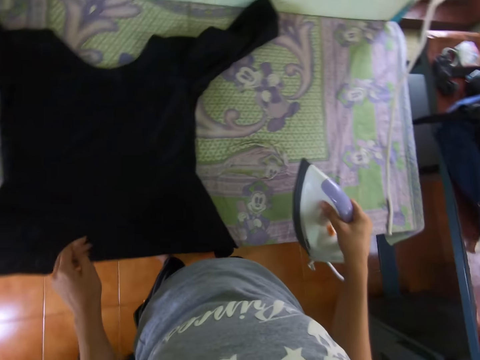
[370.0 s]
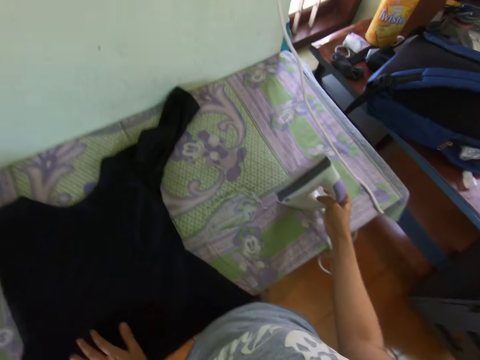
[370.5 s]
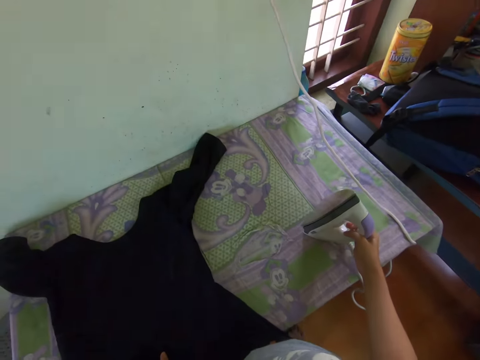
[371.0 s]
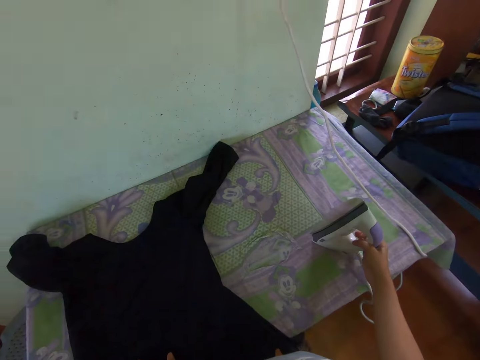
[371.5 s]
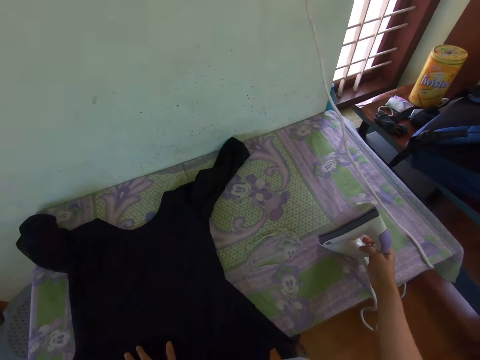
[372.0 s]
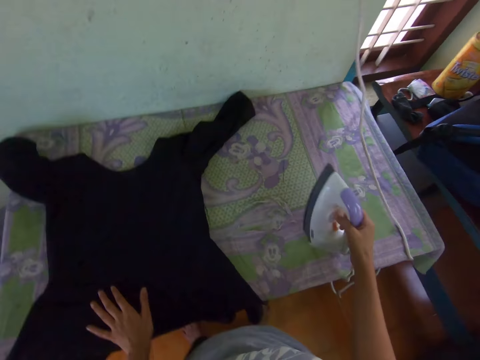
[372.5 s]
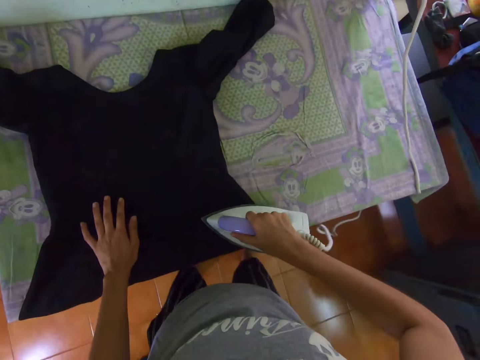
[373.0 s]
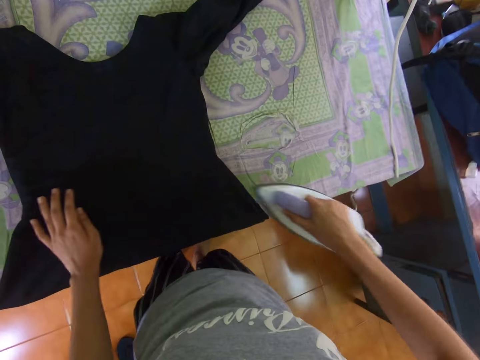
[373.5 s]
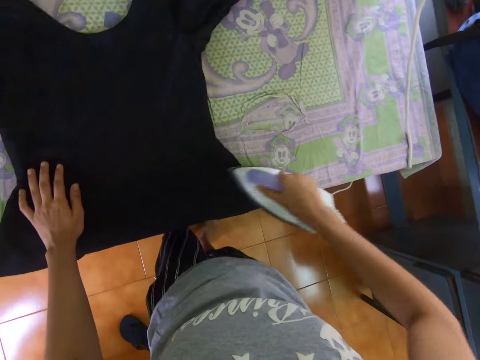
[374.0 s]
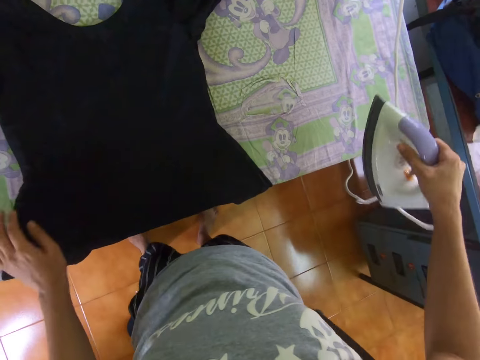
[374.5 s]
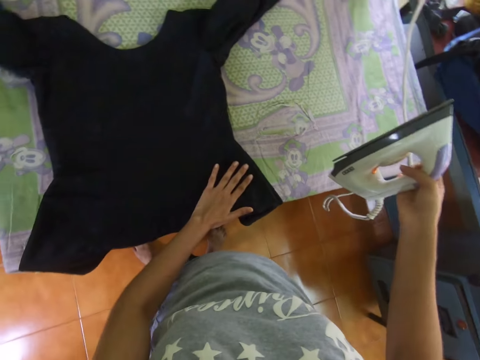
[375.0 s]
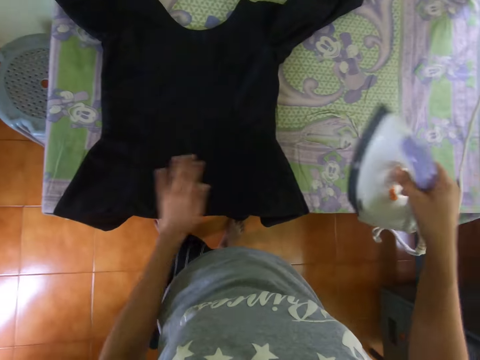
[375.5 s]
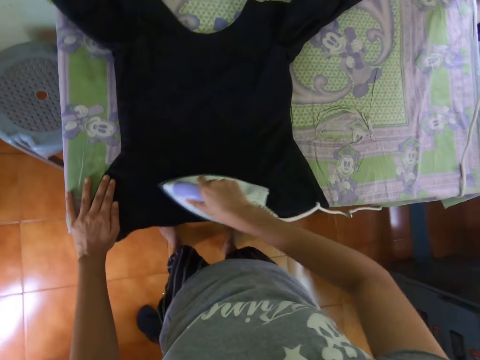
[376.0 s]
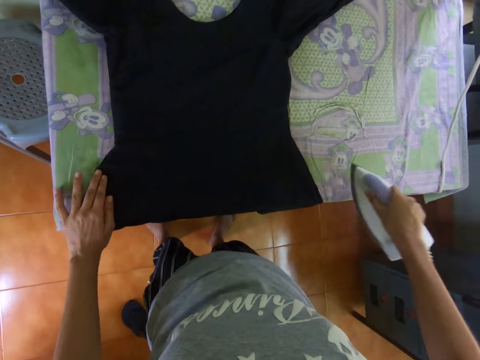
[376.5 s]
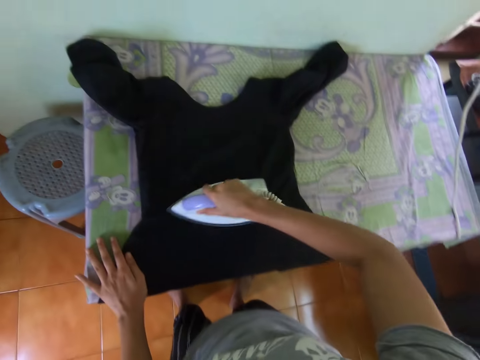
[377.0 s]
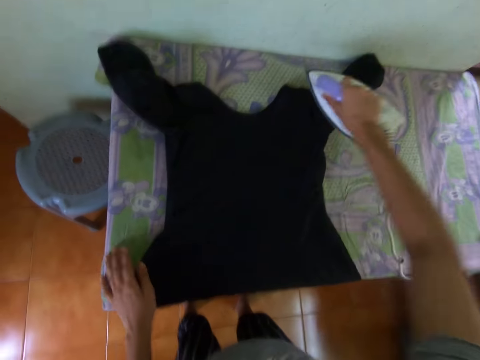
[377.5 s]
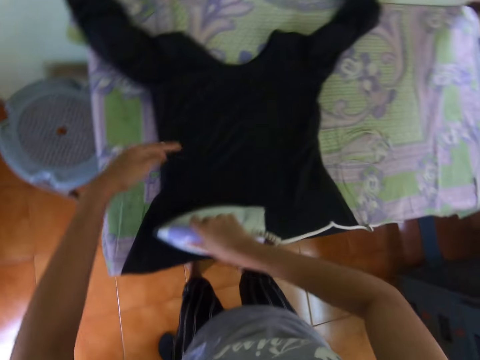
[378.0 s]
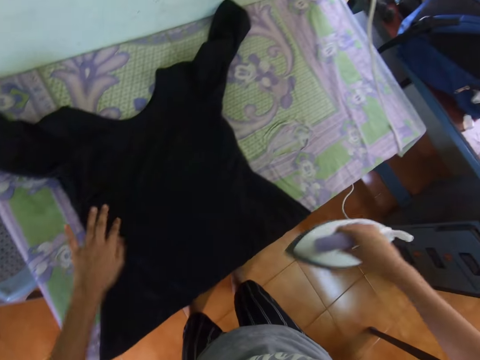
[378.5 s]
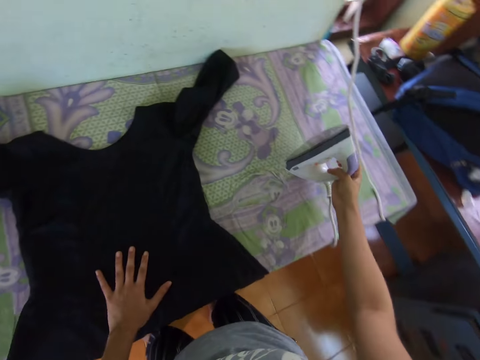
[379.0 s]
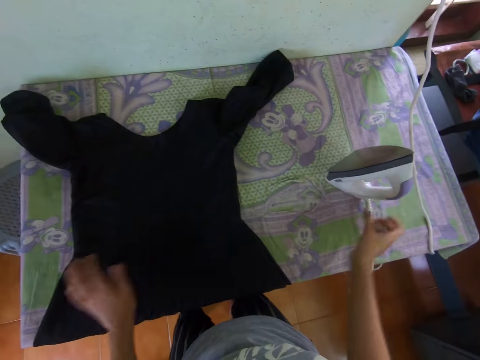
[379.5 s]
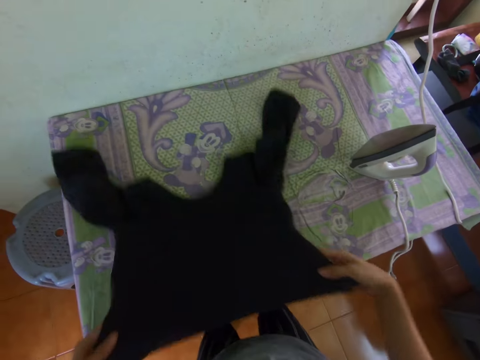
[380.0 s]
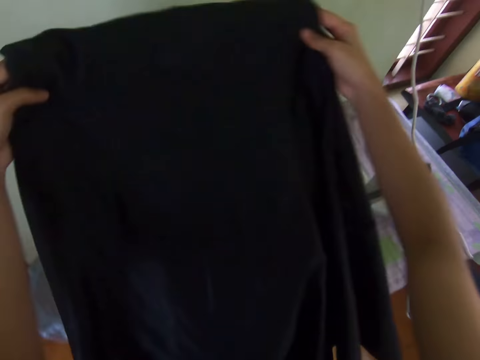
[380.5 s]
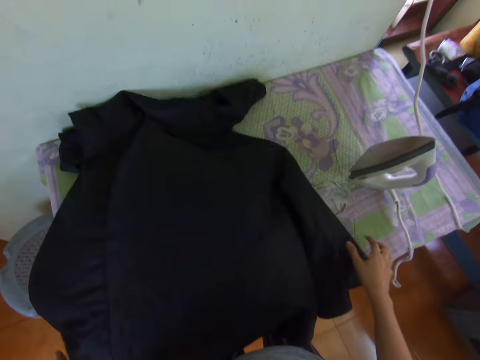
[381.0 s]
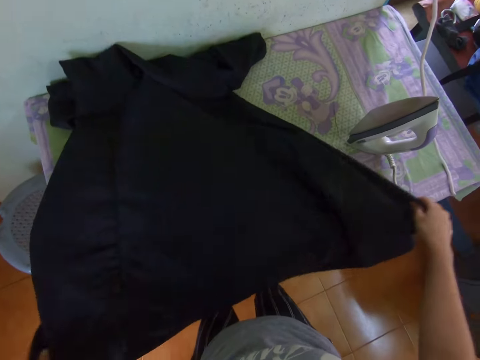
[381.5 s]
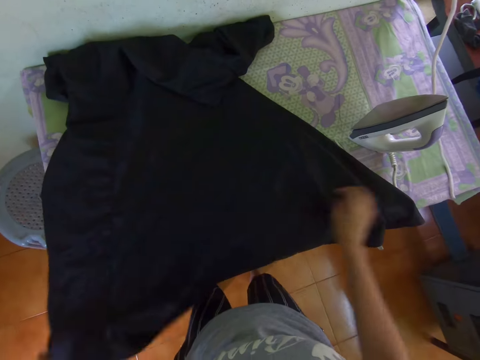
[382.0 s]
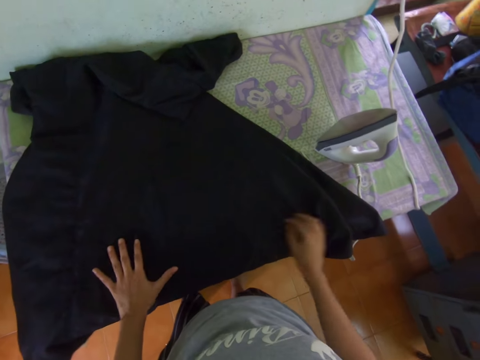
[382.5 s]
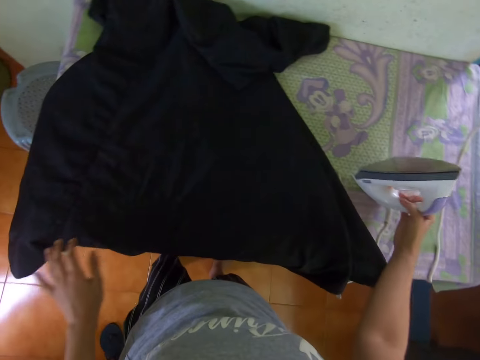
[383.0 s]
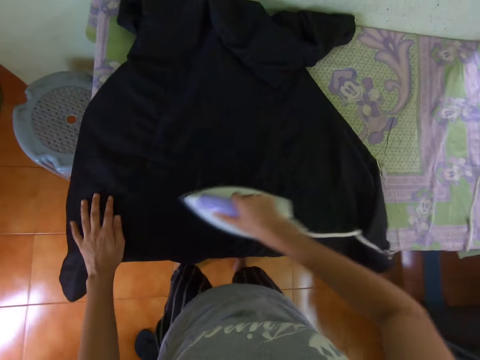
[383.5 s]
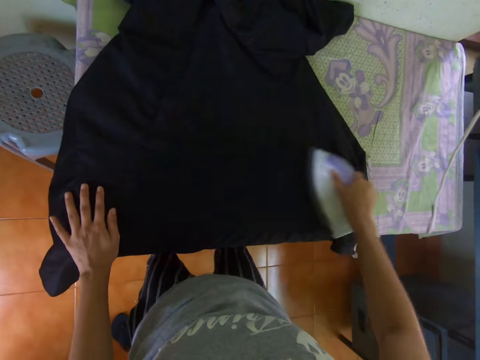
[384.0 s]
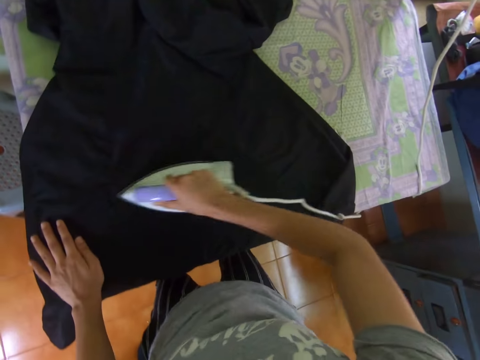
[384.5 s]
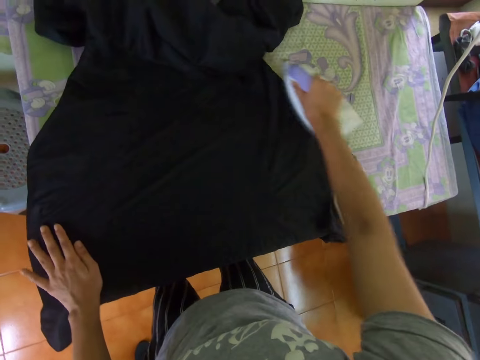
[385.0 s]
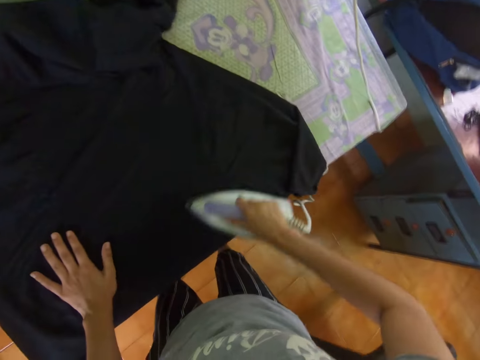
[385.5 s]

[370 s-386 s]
The camera wearer puts the iron box on the ironing table. They pick up the iron box from the table. They iron the dress with the iron box. They look at the iron box. They iron the cloth. They put the iron box on the ironing table. They adjust the cloth. They raise the dress from the table. They spread the dress on the table. They pick up the iron box from the table. They iron the dress with the iron box.

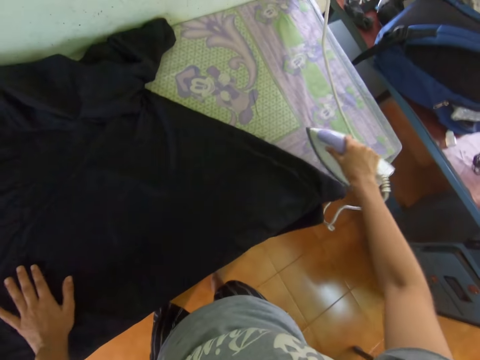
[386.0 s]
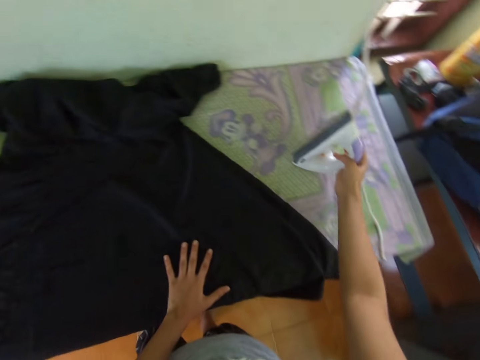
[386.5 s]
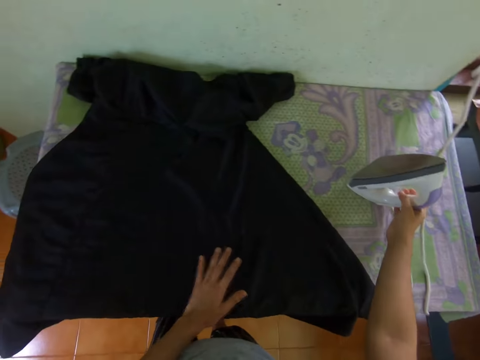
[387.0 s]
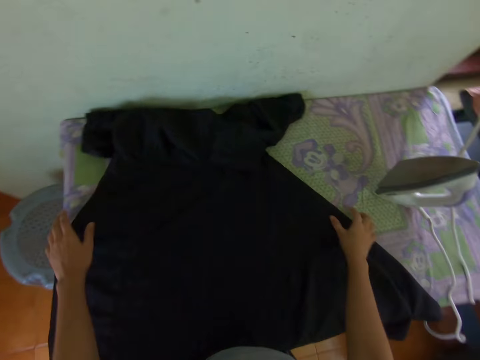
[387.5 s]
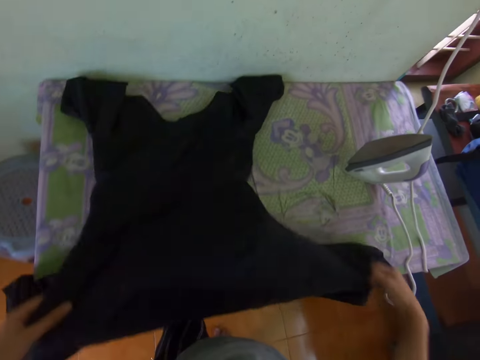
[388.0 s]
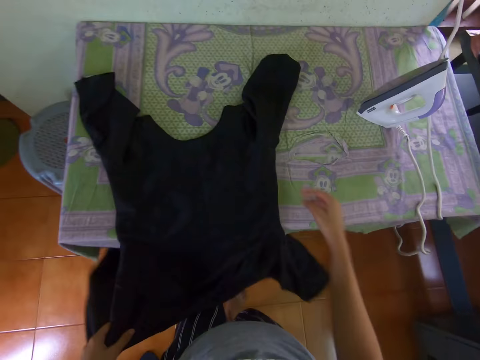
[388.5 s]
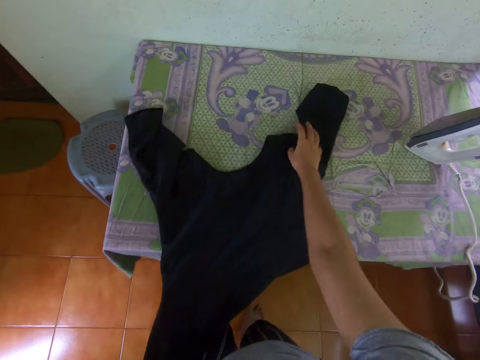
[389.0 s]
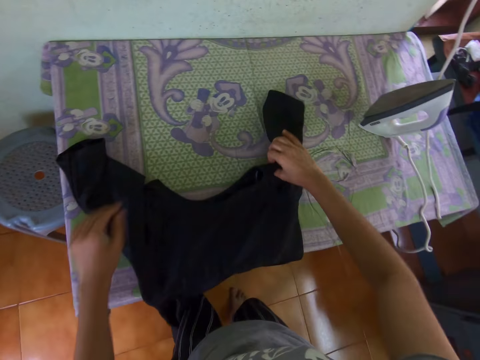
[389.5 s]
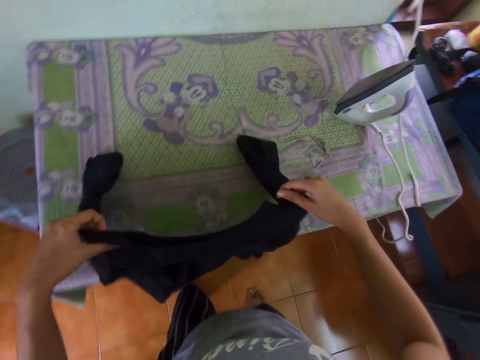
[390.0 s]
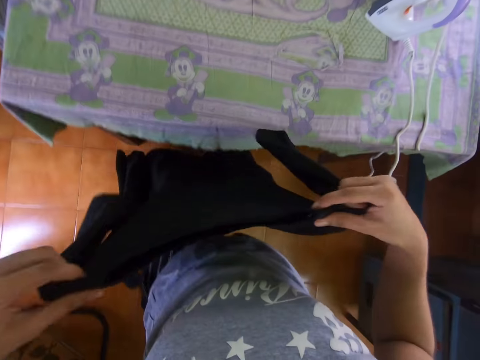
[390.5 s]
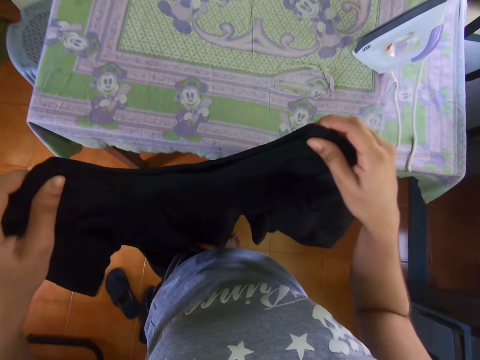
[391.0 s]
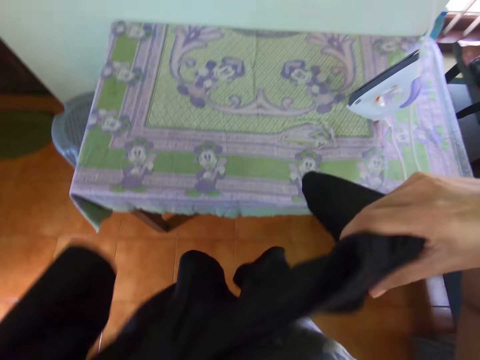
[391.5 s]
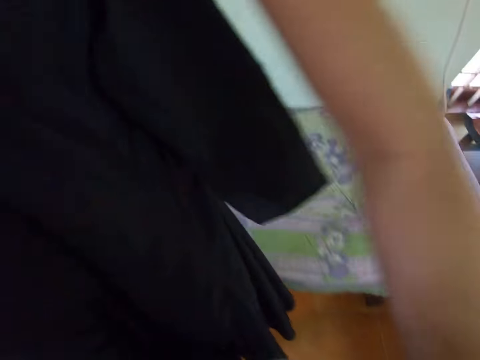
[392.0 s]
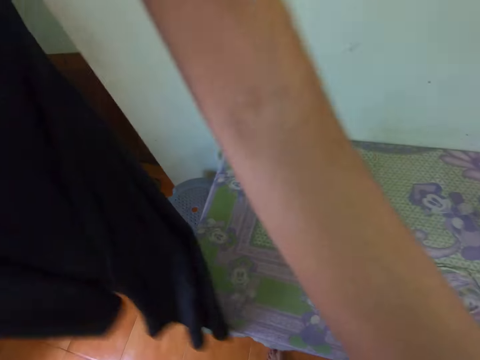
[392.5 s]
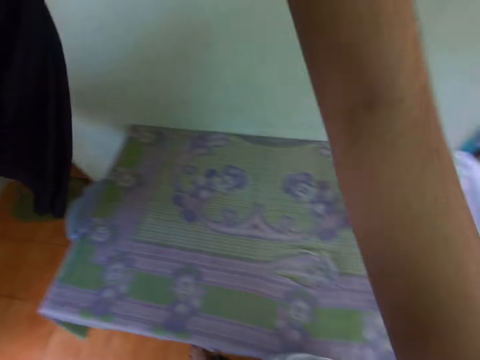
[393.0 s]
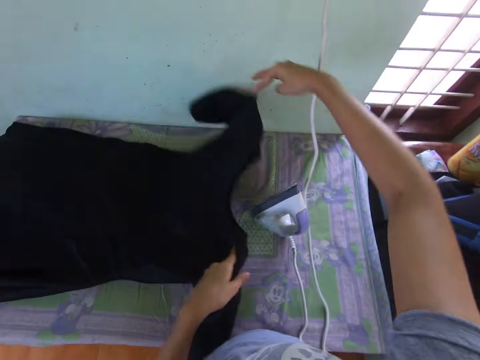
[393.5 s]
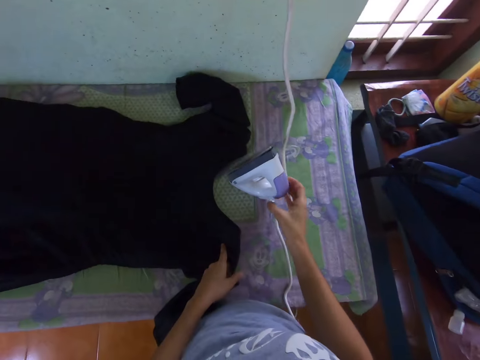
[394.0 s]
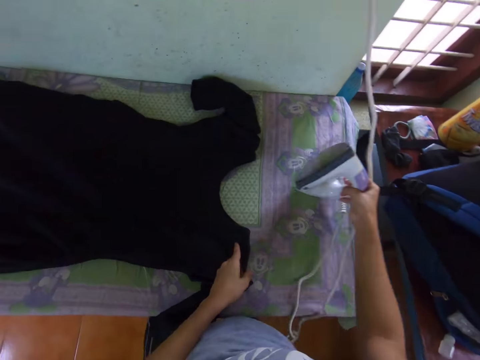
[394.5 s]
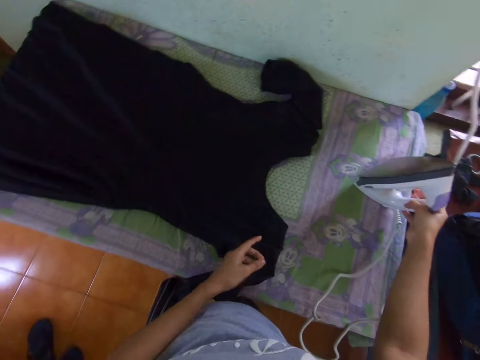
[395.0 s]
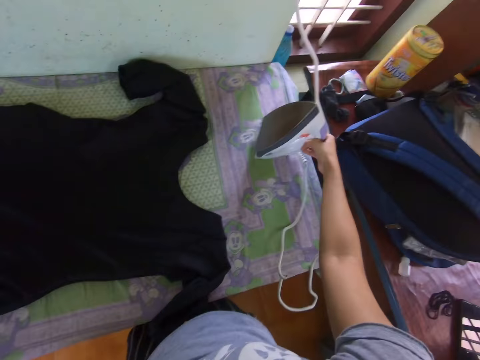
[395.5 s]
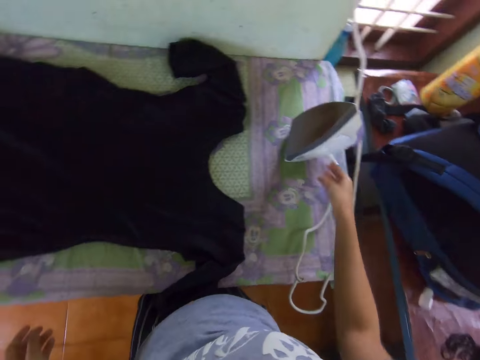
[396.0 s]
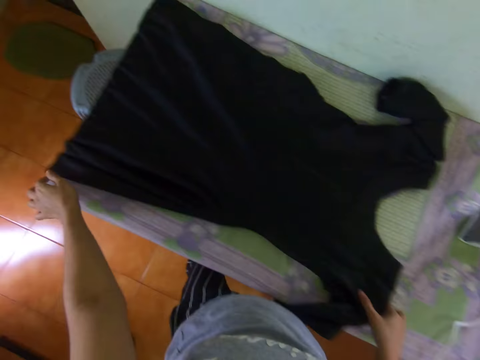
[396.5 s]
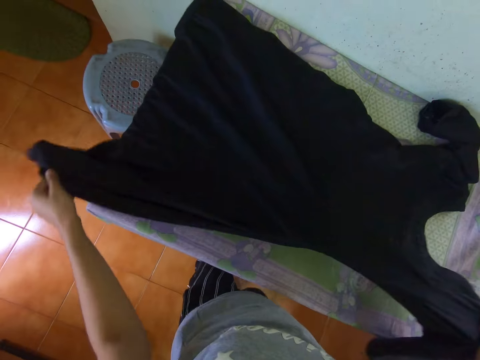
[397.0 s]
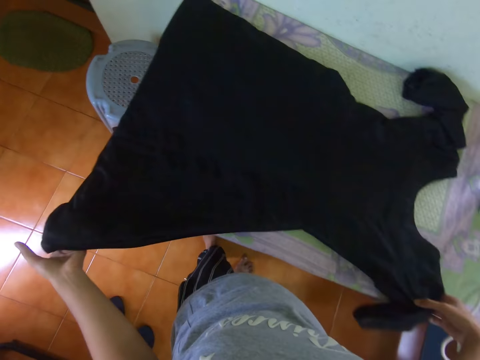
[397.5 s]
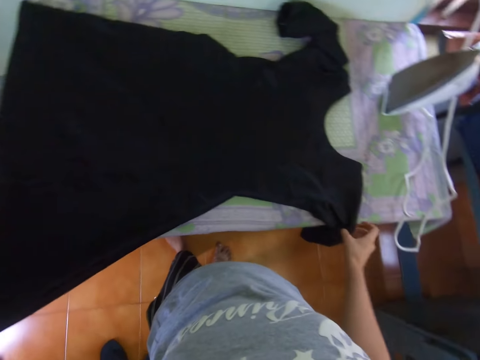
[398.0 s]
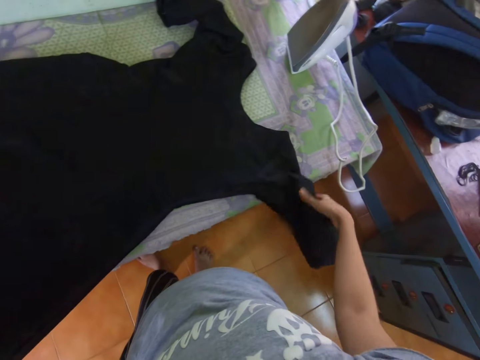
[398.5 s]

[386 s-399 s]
The camera wearer puts the ironing box on the ironing table. They move the dress on the table. They raise the dress from the table. They put the cloth on the ironing table. They spread the dress on the table. They move the iron box on the table. They adjust the cloth. They spread the dress on the table.
